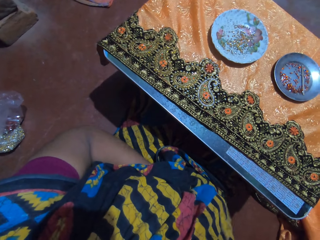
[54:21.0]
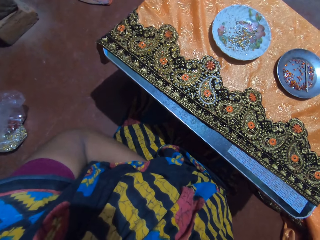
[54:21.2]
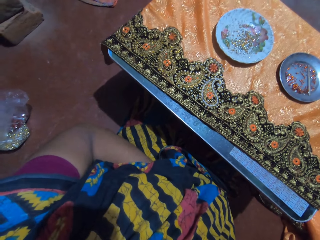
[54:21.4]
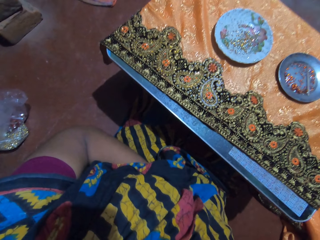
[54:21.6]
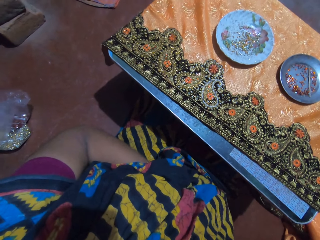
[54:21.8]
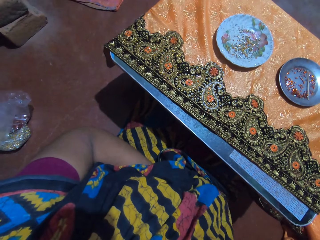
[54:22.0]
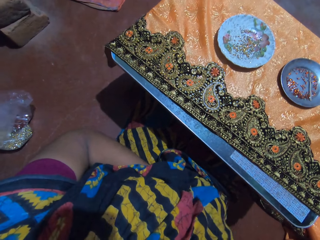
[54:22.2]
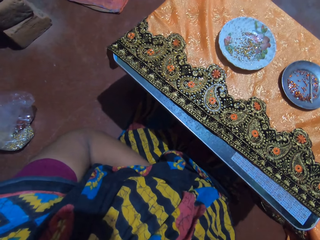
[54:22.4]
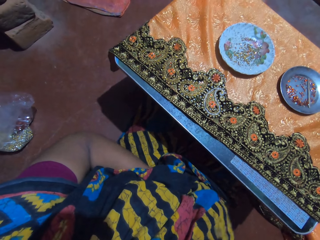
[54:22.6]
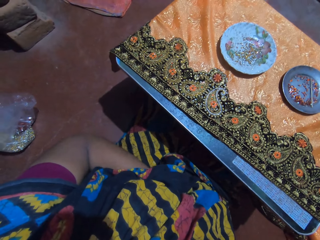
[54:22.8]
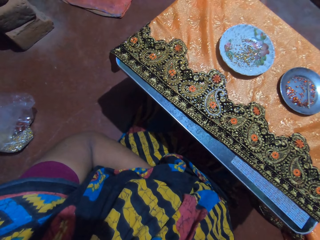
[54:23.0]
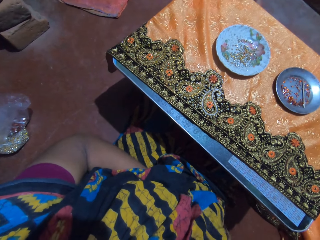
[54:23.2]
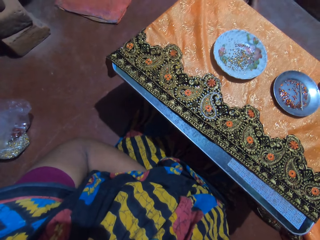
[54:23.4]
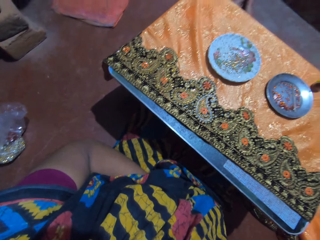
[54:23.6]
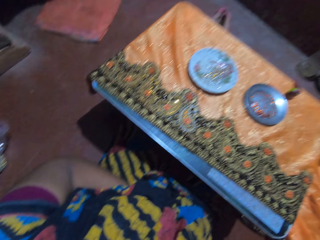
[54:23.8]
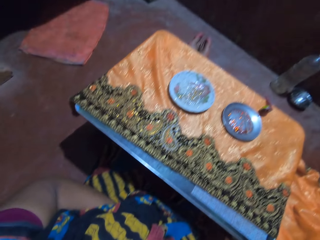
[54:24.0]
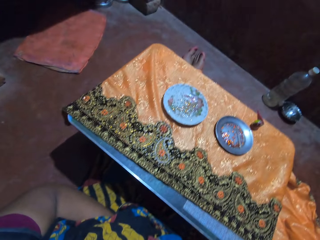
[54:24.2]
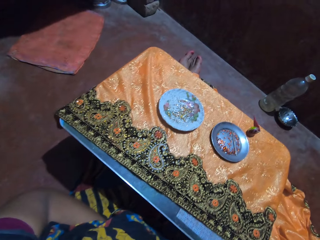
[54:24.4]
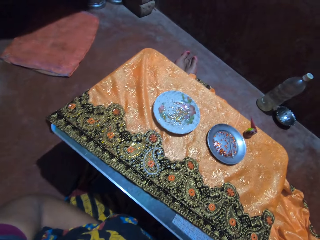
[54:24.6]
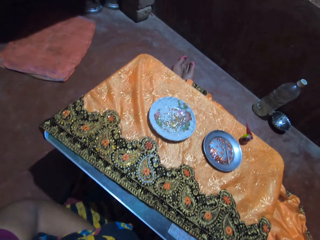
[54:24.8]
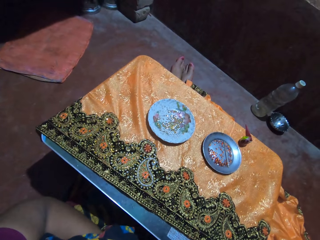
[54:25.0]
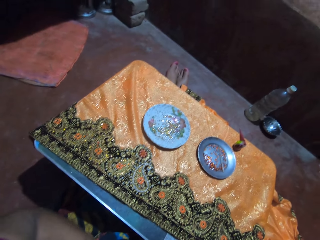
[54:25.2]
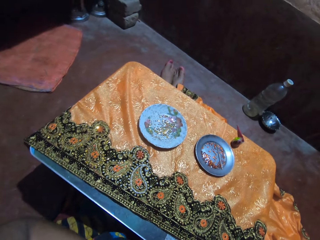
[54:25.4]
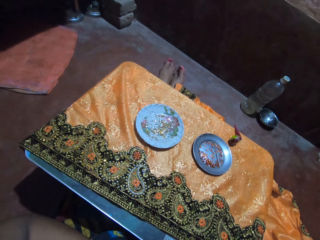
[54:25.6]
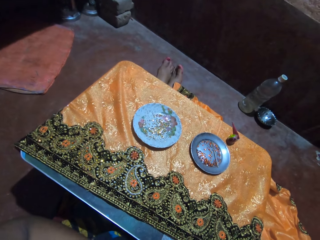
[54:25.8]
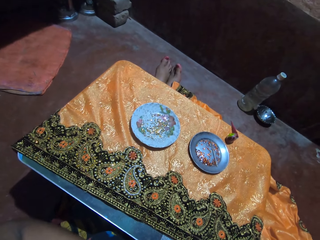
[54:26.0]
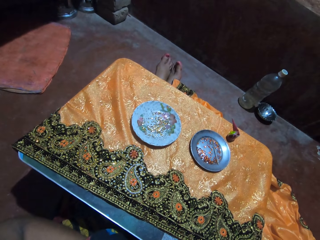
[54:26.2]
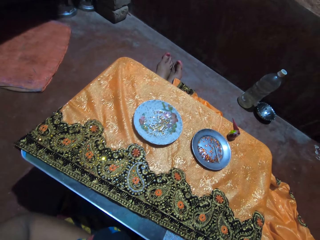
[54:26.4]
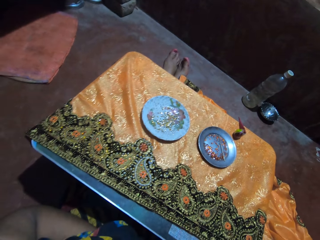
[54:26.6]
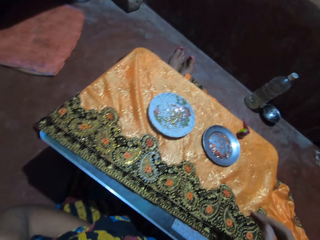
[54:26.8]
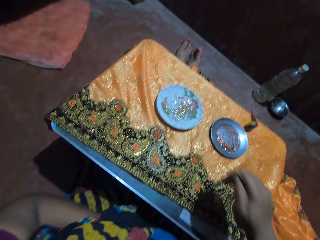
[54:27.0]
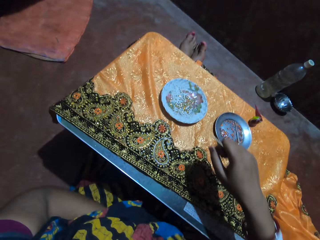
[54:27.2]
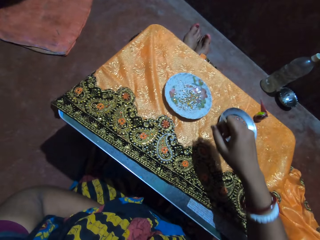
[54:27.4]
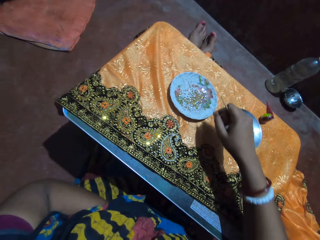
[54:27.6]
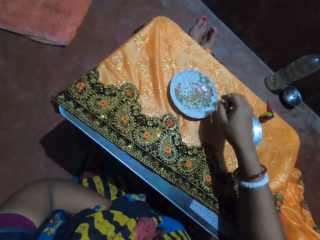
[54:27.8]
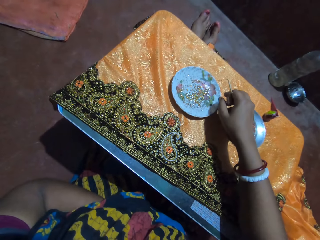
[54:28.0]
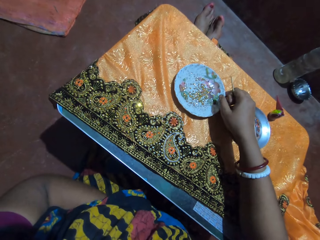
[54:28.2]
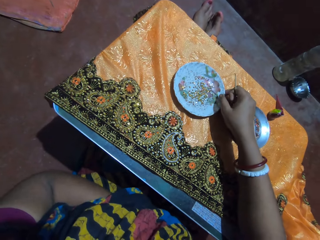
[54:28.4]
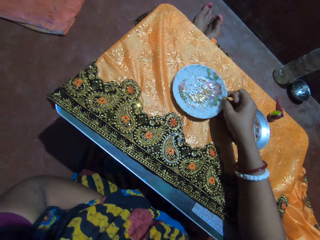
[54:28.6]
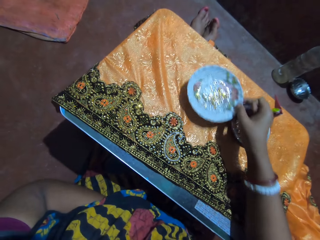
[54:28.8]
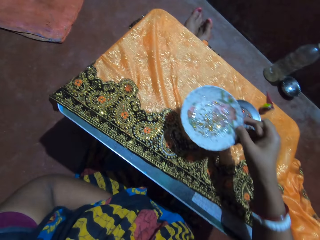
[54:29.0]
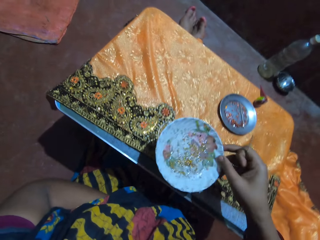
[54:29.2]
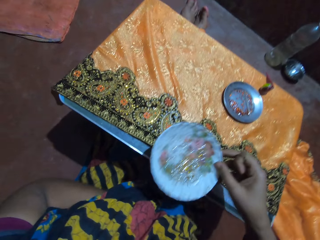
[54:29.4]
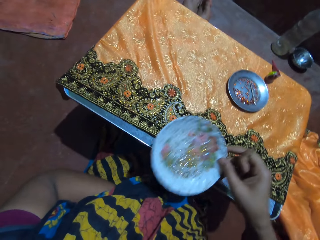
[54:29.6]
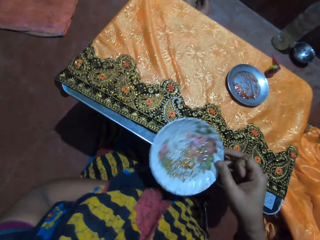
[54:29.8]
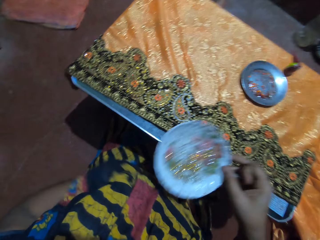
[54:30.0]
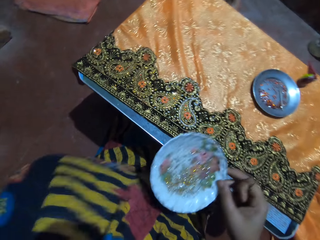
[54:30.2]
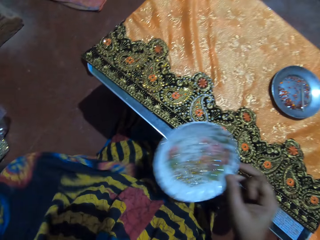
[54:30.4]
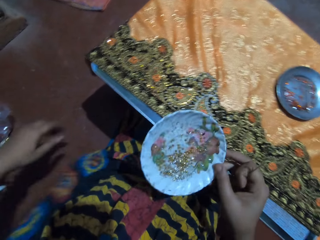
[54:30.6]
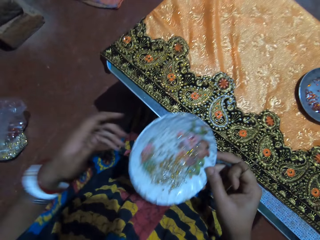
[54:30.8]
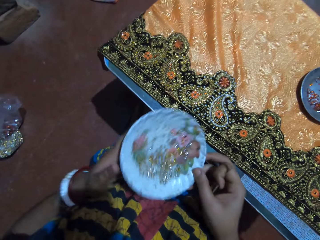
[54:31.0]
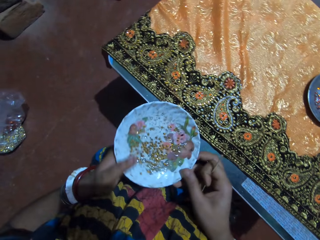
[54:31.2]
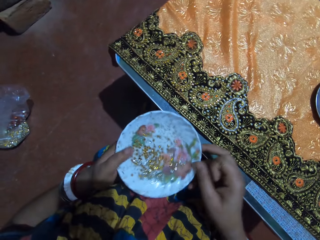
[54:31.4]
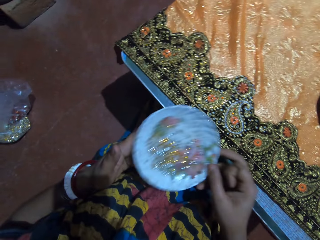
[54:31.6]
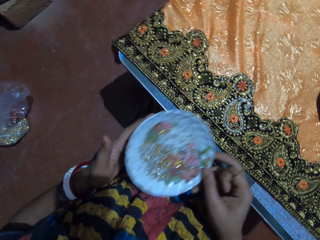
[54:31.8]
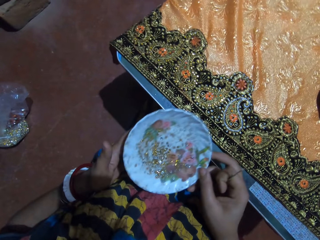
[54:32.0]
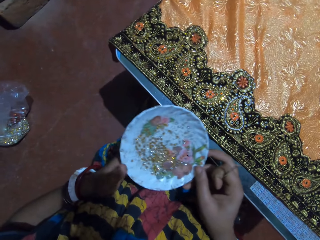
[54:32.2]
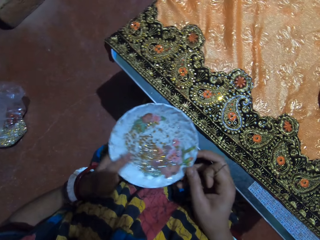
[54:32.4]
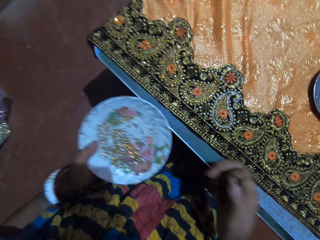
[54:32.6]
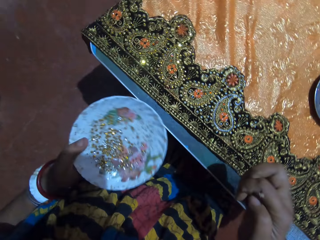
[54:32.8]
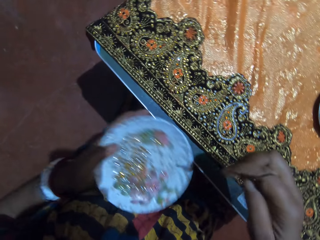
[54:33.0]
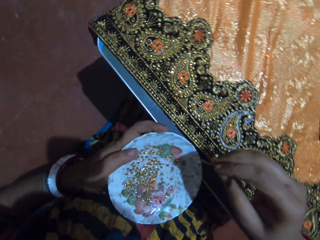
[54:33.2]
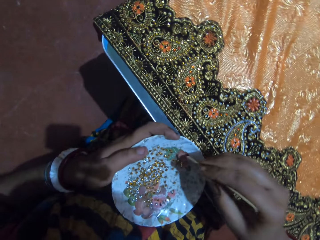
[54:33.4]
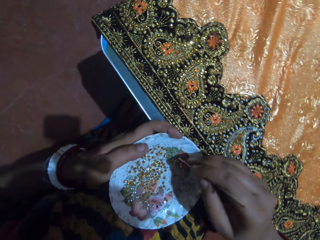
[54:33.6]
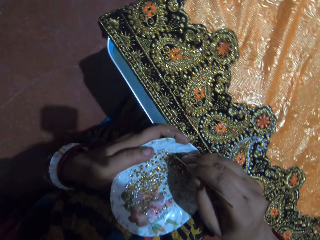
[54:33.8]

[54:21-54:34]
The camera wearer picks up the plastic saucer with beads from the table with her right hand. She shakes the plastic saucer in her right hand. She holds the plastic saucer in her hands. She shakes the plastic saucer in her right hand. She passes the plastic saucer from her right hand to her left hand.

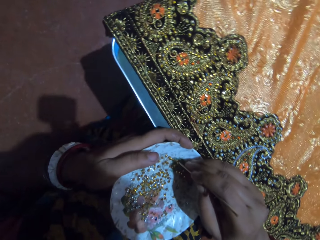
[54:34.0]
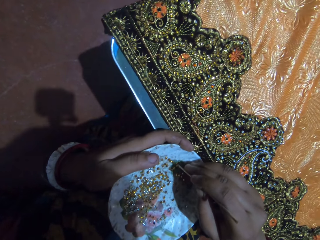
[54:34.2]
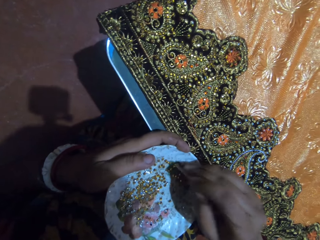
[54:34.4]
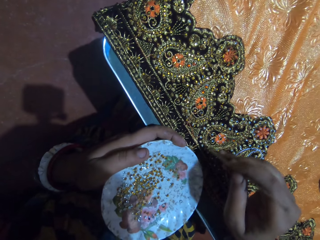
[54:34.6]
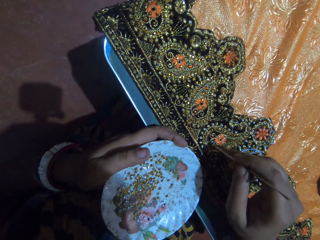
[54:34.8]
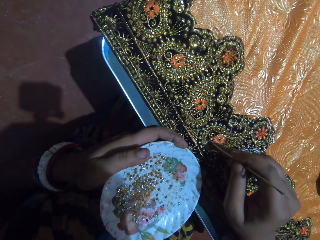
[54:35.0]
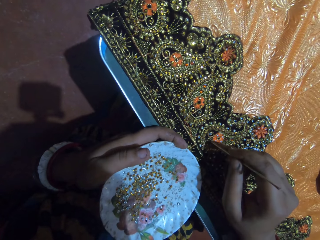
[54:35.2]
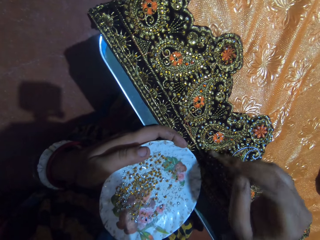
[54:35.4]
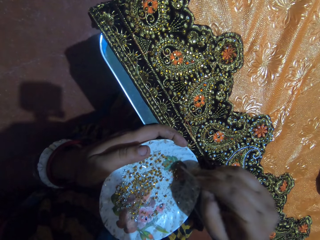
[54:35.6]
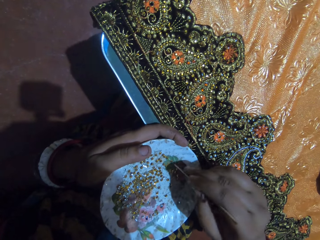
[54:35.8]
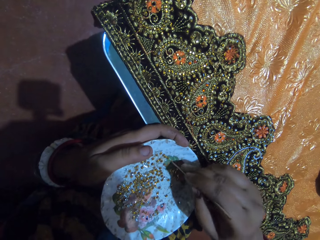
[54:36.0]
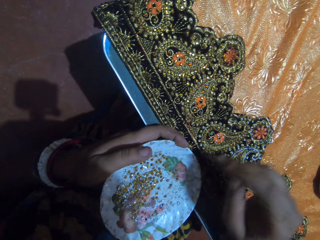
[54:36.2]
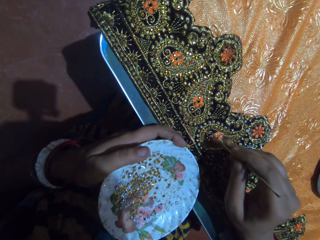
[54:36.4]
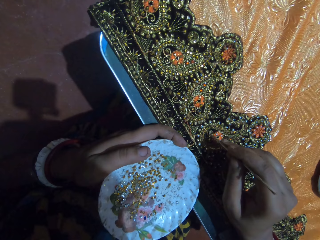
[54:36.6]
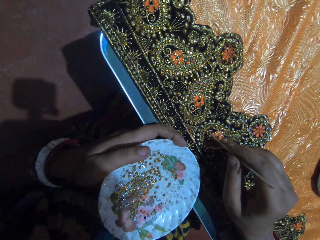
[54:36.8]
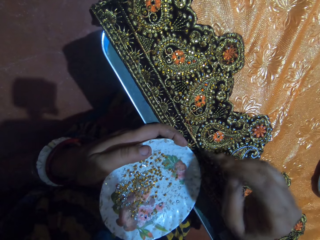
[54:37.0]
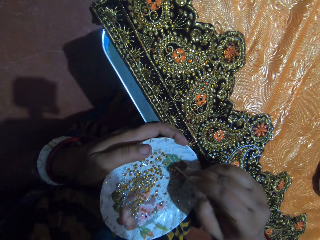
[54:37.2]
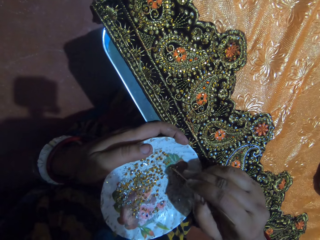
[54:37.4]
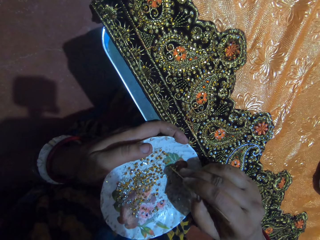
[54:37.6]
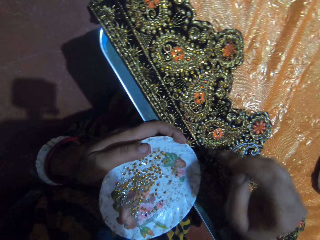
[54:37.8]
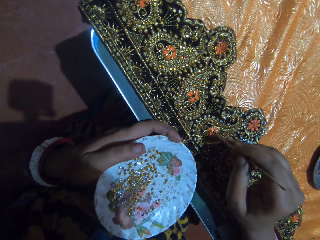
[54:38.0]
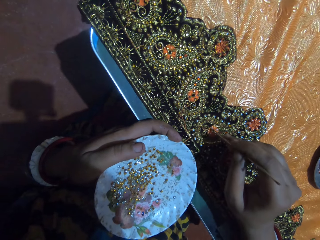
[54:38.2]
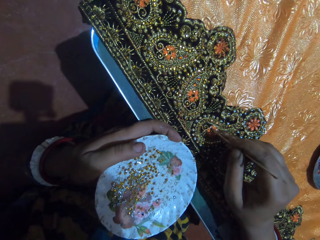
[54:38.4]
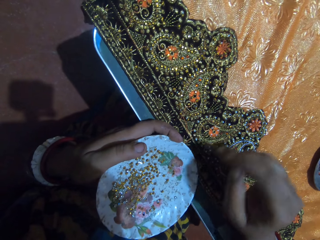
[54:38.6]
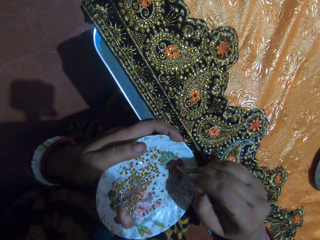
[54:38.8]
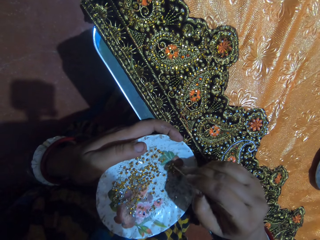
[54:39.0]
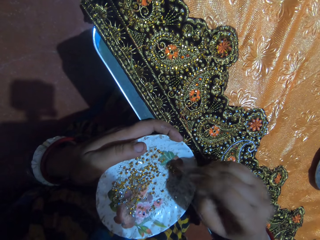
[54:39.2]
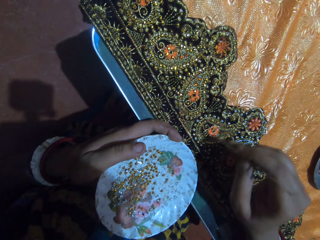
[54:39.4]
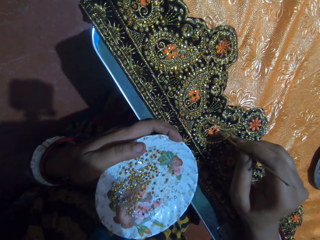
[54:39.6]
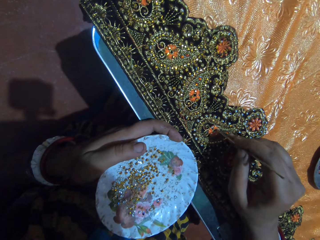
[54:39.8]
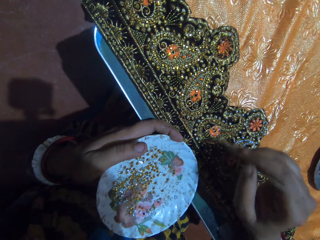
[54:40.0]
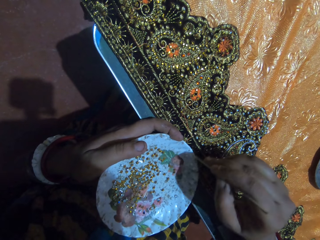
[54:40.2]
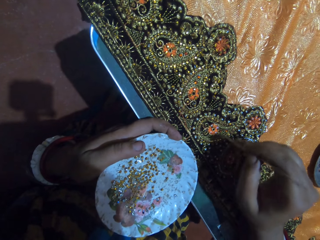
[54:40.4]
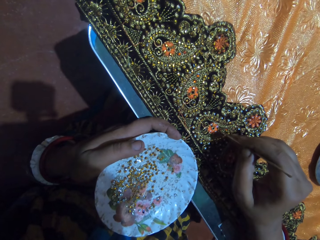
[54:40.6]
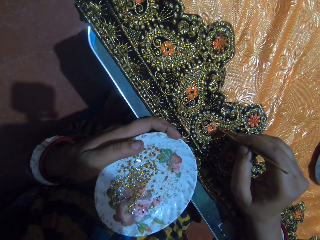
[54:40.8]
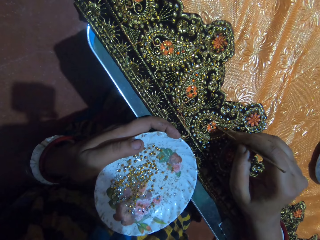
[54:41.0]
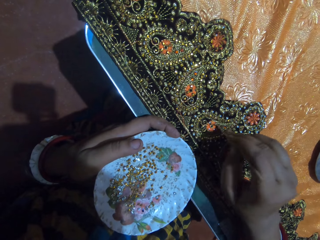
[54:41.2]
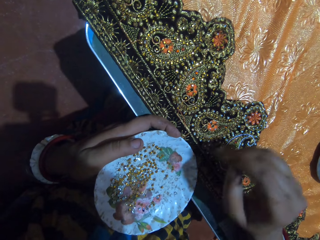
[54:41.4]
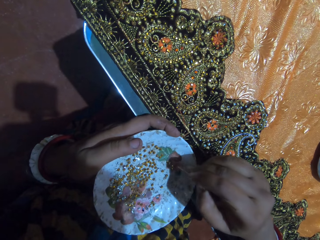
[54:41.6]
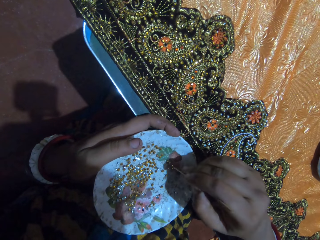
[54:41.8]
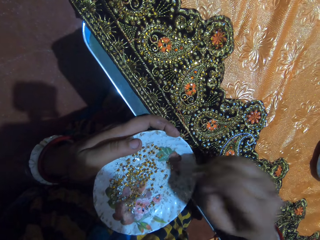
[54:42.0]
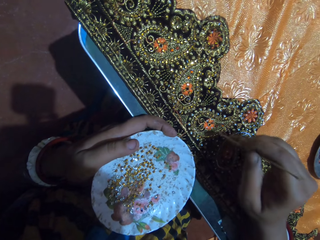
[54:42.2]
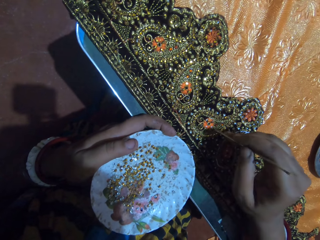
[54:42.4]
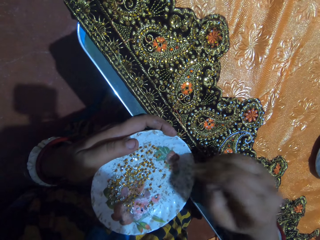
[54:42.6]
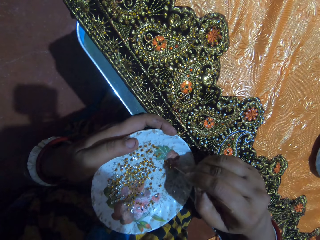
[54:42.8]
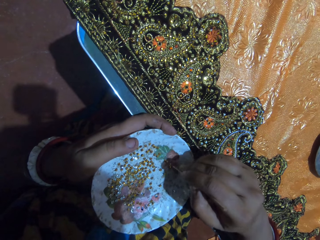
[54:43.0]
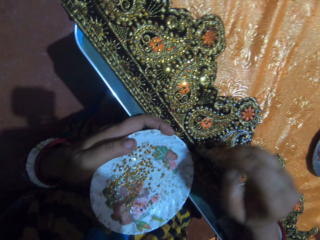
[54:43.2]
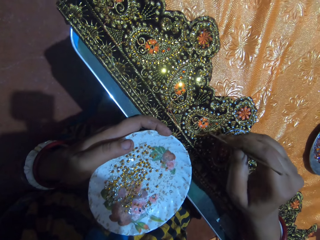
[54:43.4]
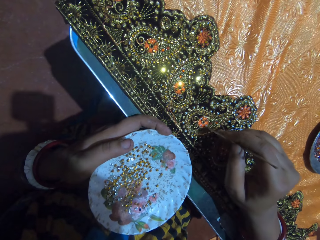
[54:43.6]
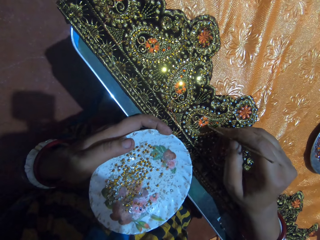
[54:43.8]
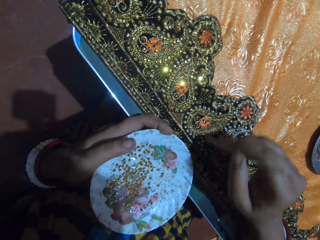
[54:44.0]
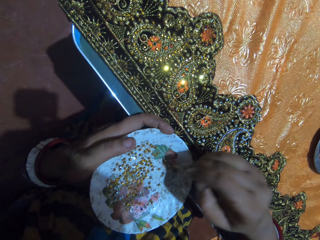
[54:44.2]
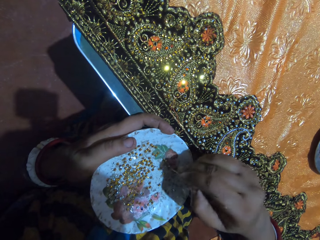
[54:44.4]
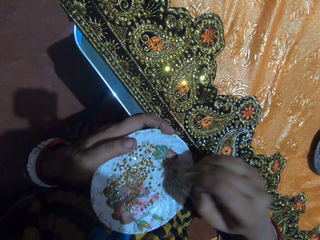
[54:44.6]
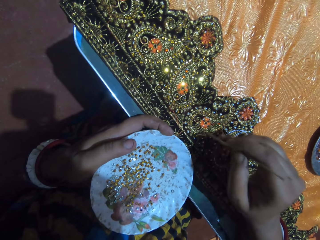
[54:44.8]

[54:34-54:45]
The camera wearer picks up a rhinestone from the plastic saucer in her left hand with the jewel picker in her right hand. She places the rhinestone on the fabric with the jewel picker in her right hand. She picks up a rhinestone from the plastic saucer in her left hand with the jewel picker in her right hand. She places the rhinestone on the fabric with the jewel picker in her right hand. She picks up a rhinestone from the plastic saucer in her left hand with the jewel picker in her right hand. She places the rhinestone on the fabric with the jewel picker in her right hand. She picks up a rhinestone from the plastic saucer in her left hand with the jewel picker in her right hand. She places the rhinestone on the fabric with the jewel picker in her right hand. She picks up a rhinestone from the plastic saucer in her left hand with the jewel picker in her right hand. She places the rhinestone on the fabric with the jewel picker in her right hand. She picks up a rhinestone from the plastic saucer in her left hand with the jewel picker in her right hand. She places the rhinestone on the fabric with the jewel picker in her right hand. She picks up a rhinestone from the plastic saucer in her left hand with the jewel picker in her right hand.
